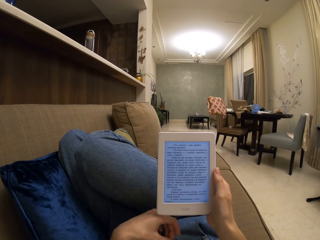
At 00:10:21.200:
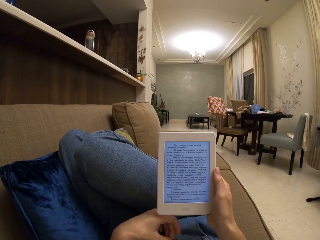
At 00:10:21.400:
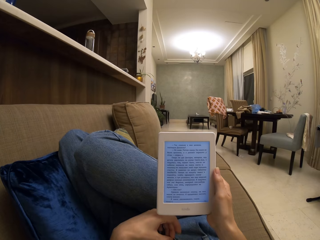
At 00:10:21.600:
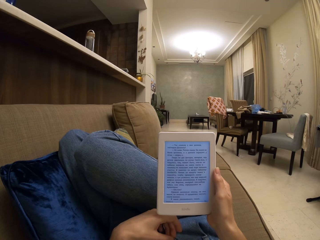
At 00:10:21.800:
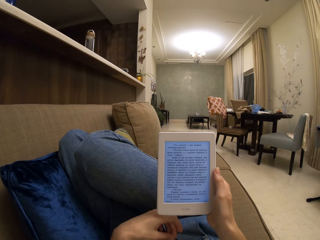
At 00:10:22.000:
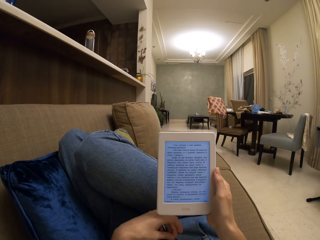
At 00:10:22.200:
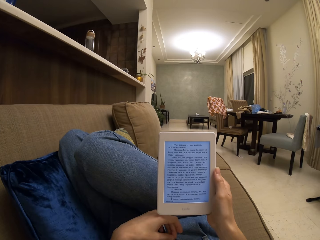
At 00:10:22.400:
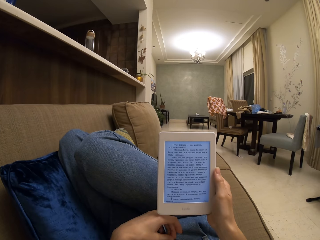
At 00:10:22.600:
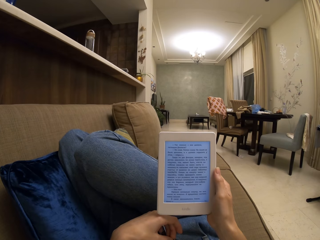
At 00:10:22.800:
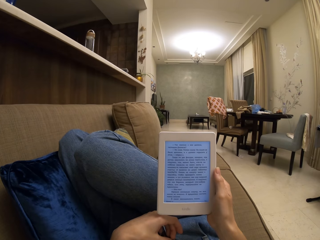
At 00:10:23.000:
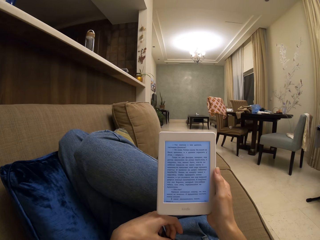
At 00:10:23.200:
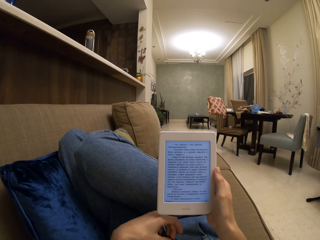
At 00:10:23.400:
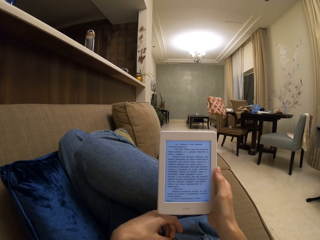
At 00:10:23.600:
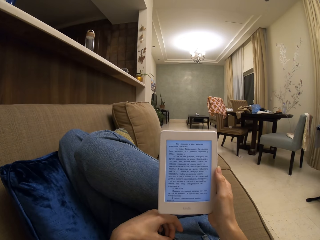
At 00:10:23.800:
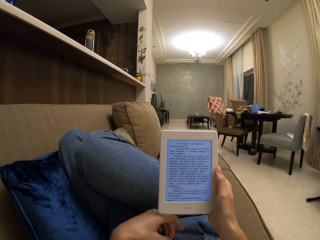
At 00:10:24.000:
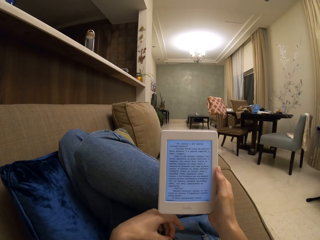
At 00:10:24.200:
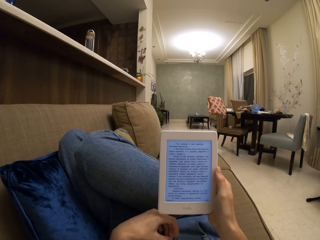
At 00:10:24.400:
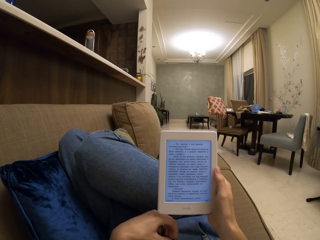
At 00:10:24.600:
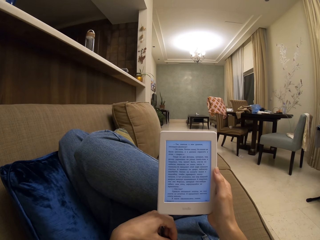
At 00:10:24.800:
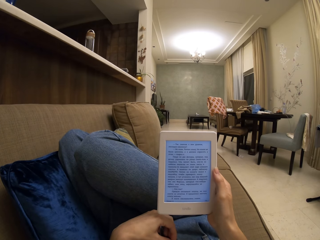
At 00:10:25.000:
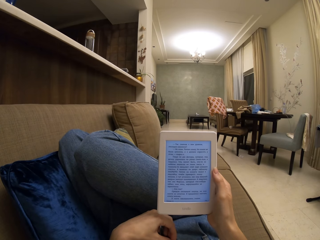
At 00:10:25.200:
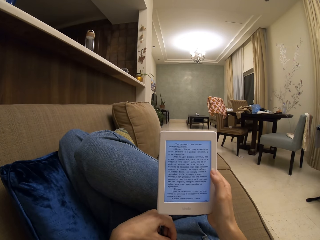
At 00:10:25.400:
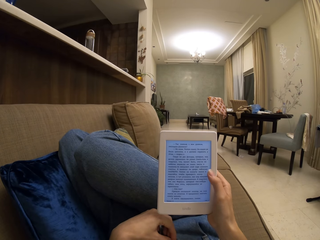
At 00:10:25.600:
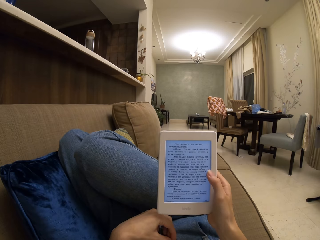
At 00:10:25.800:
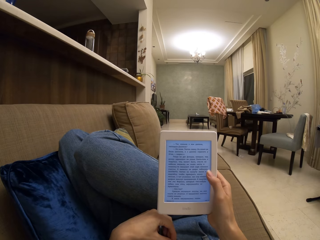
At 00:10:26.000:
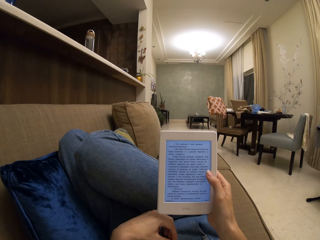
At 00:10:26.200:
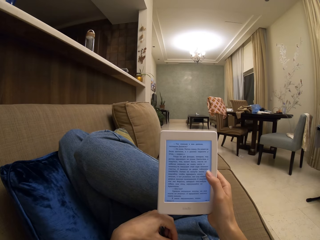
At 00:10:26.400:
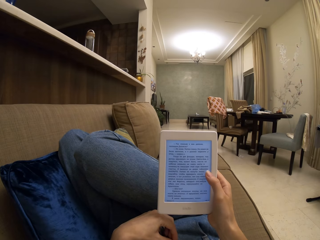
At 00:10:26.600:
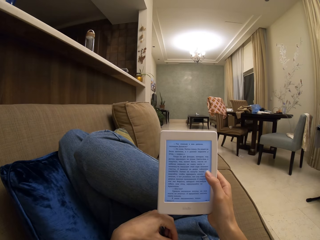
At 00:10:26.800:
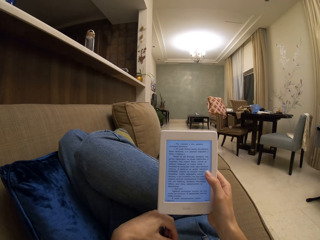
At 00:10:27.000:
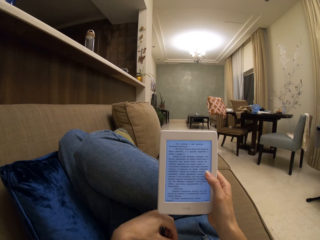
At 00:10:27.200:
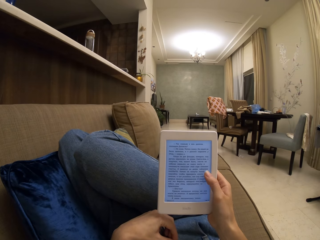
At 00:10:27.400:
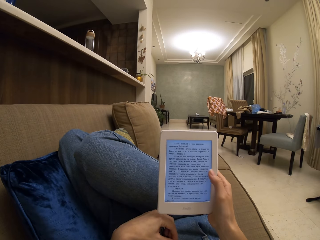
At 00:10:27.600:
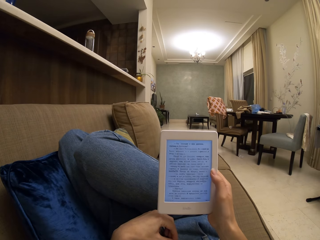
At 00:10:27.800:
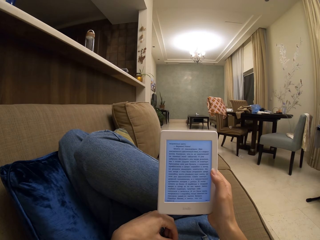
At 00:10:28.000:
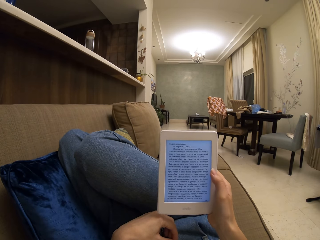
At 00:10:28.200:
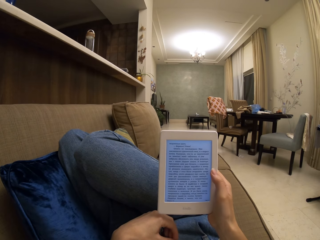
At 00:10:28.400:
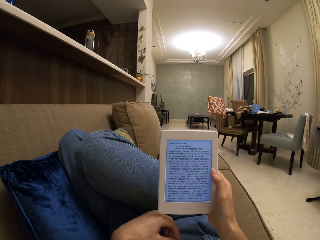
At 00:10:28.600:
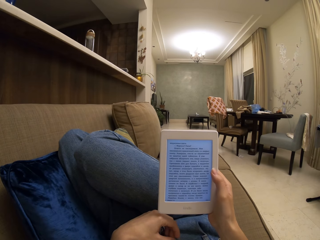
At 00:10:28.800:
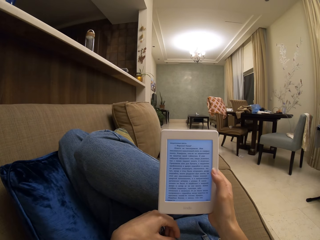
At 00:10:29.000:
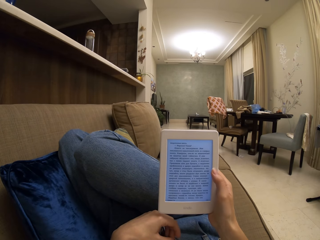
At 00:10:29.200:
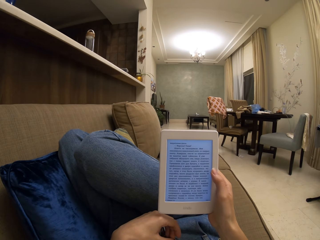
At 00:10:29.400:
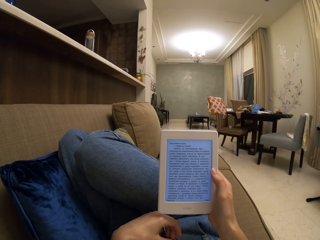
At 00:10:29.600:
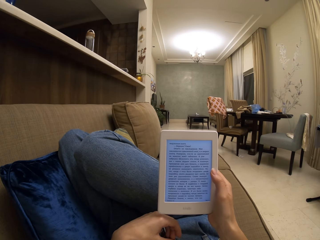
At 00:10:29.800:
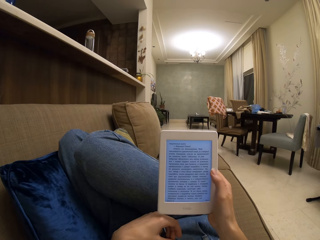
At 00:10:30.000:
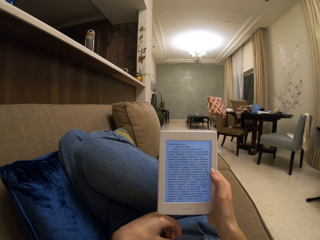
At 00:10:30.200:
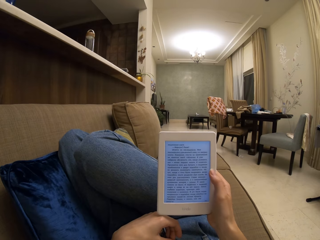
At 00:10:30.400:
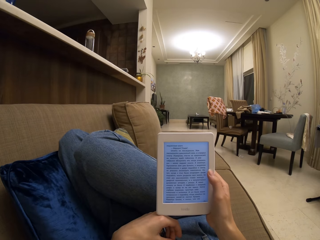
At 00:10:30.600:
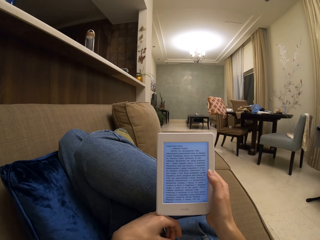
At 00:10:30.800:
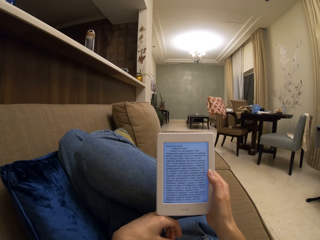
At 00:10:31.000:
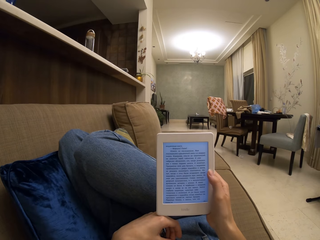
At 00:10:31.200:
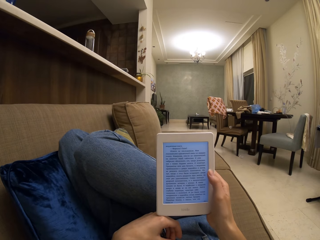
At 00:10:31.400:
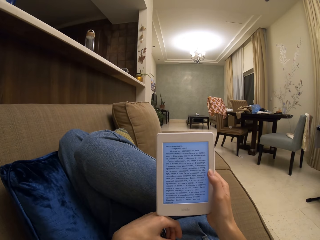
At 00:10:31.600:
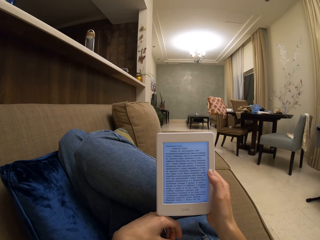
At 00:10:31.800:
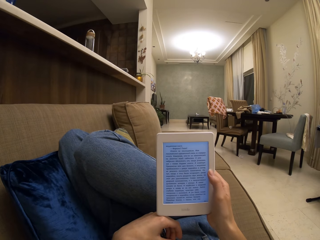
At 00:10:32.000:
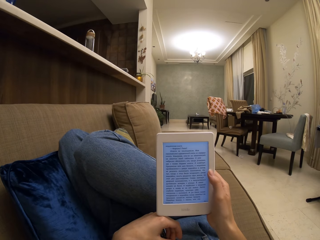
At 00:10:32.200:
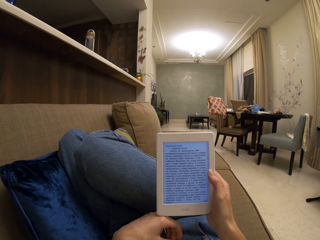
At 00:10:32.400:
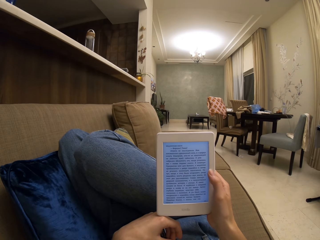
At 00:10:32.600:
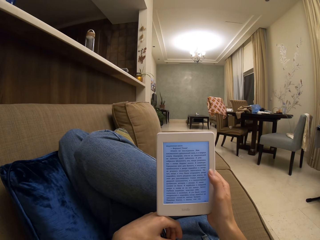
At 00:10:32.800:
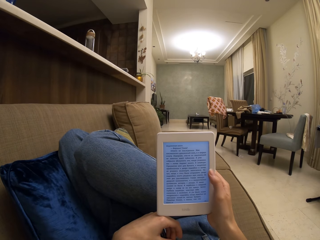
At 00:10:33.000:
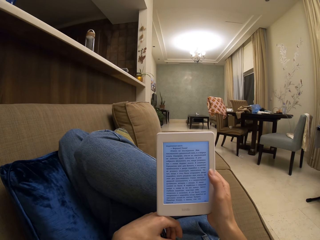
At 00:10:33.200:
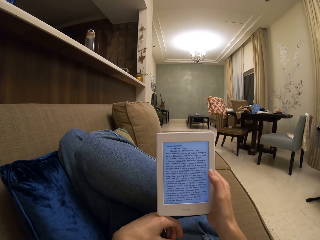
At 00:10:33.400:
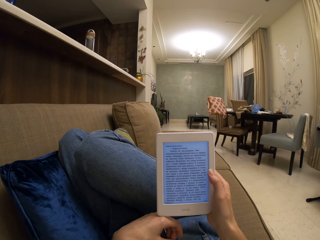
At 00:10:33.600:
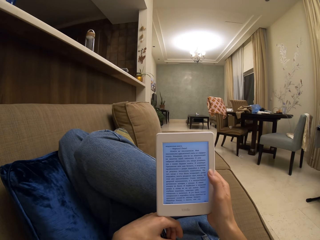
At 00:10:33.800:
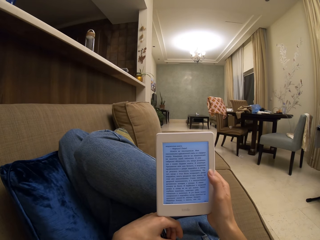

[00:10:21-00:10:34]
The camera wearer taps the screen with her thumb. She uses the tablet. She reads on the iPad screen.

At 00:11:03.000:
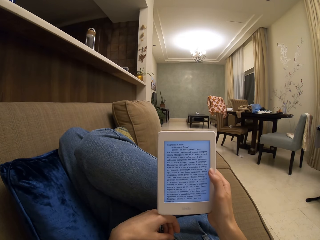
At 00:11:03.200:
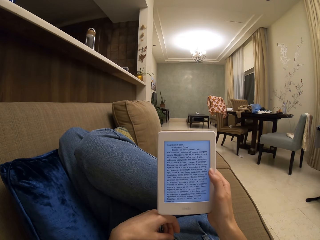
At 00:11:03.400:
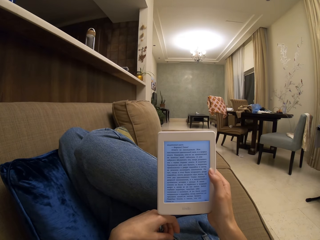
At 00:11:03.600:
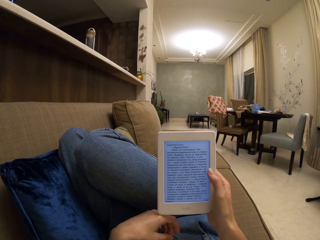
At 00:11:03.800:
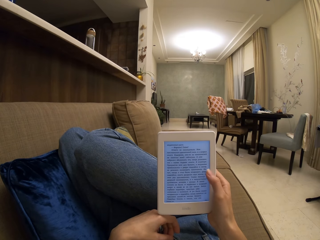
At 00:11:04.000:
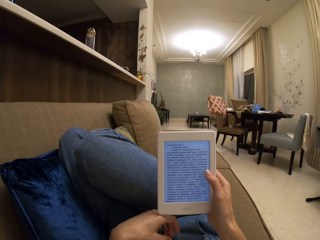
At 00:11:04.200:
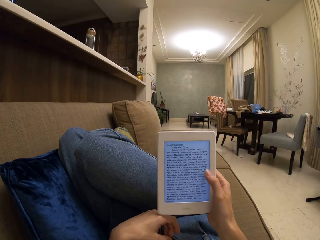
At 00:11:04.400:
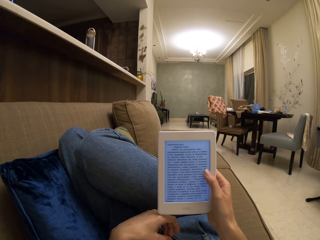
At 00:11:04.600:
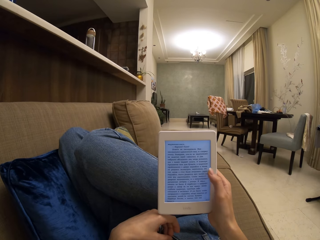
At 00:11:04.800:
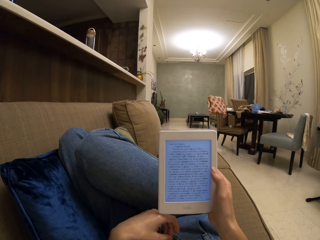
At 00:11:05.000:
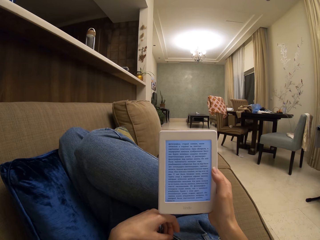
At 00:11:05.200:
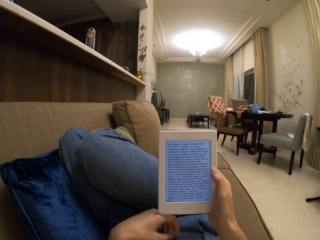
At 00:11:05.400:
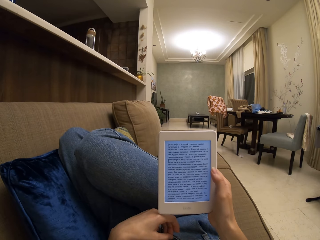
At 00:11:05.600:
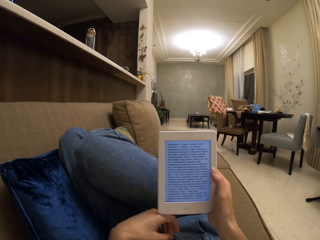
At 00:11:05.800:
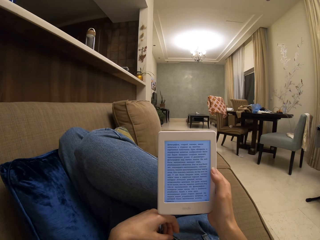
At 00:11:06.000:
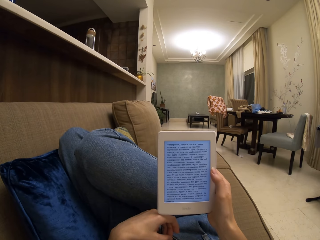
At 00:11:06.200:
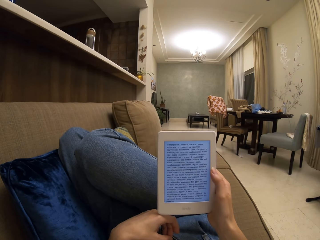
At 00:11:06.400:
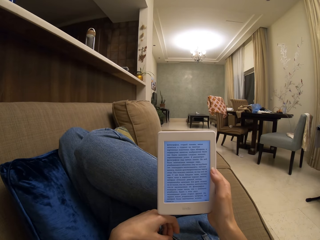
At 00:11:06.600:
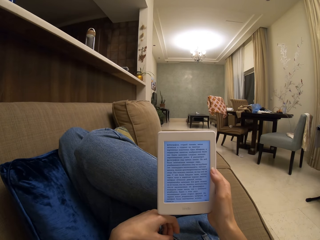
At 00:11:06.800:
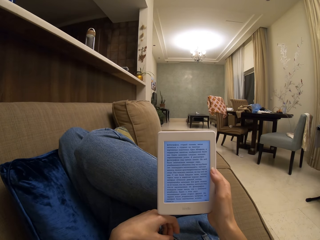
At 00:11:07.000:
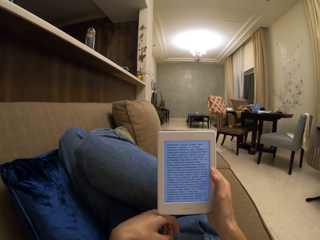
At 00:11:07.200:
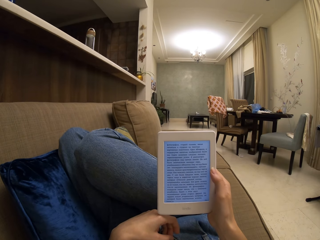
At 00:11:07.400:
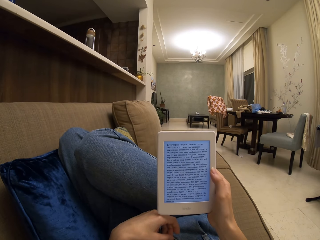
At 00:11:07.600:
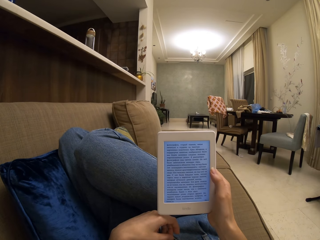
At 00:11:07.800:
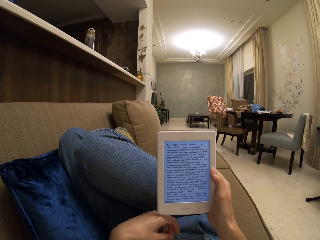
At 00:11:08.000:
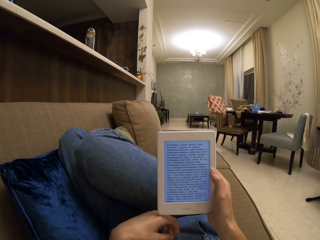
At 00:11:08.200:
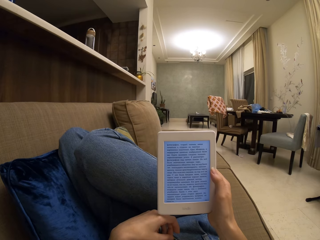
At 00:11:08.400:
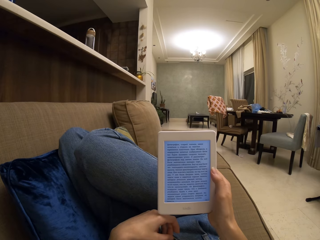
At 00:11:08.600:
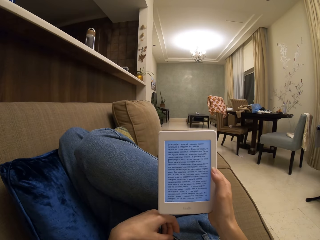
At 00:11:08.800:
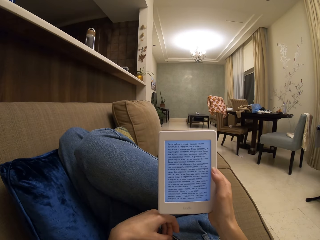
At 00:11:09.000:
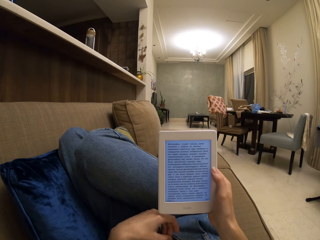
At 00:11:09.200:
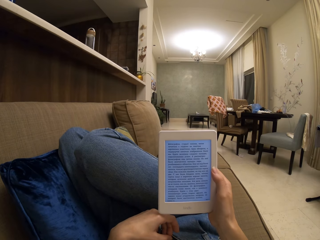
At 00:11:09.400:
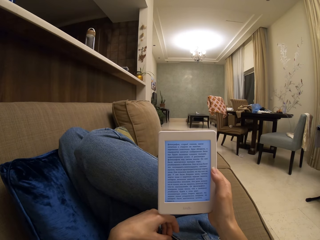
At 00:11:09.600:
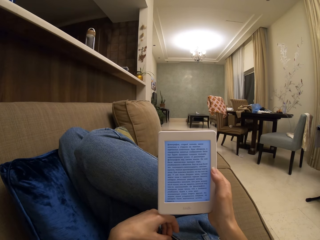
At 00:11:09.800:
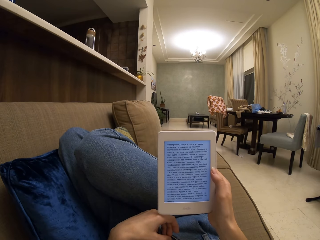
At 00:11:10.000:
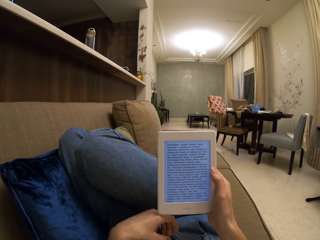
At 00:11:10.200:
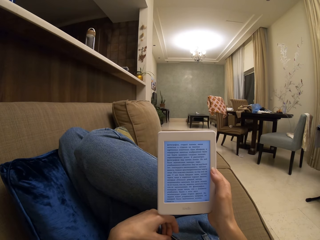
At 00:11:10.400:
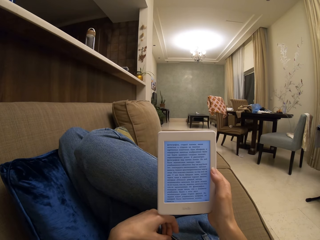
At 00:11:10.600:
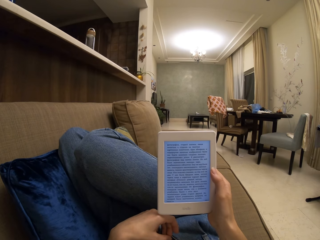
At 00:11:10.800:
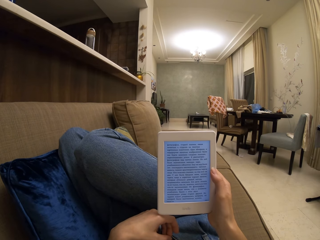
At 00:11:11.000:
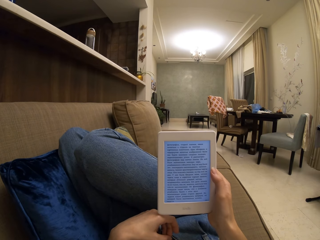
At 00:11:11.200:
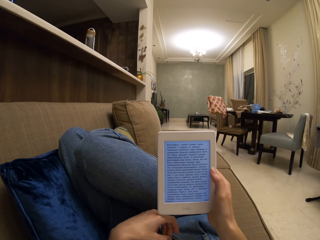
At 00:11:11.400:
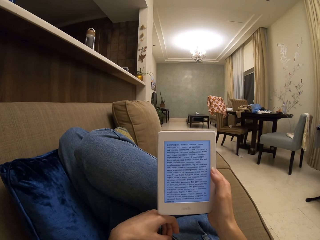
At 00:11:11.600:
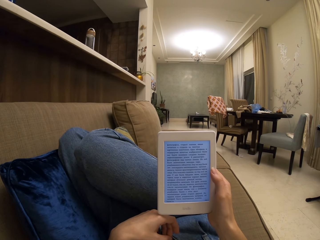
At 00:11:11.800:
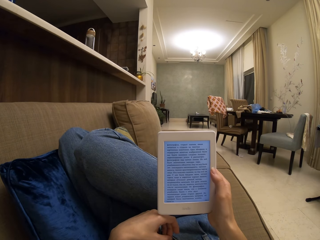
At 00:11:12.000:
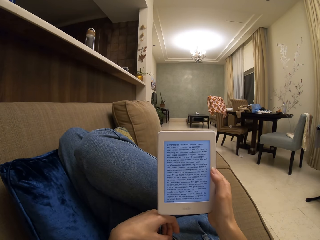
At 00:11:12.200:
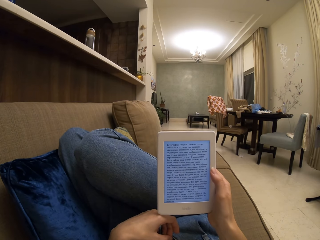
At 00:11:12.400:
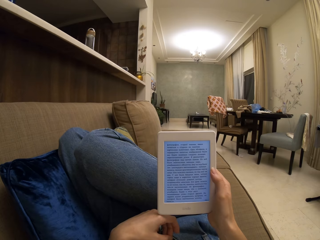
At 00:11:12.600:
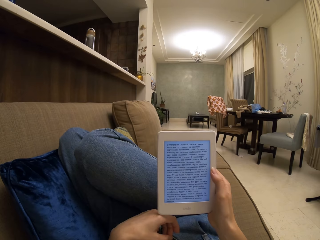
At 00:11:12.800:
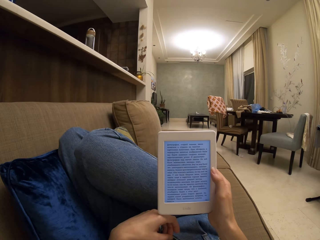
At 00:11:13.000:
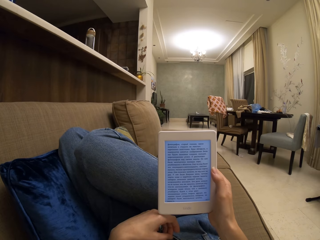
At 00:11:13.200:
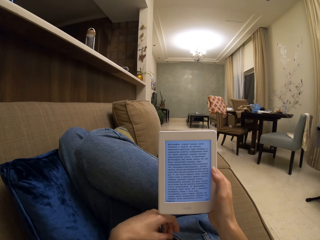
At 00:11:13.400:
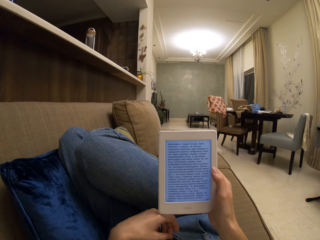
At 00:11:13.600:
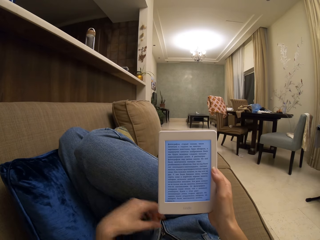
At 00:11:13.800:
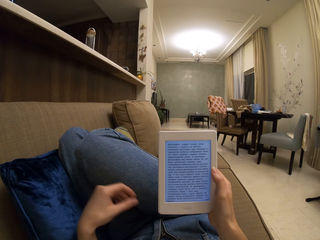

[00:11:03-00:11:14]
The camera wearer taps the screen with her thumb. She reads on the iPad screen.
